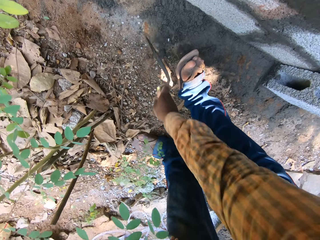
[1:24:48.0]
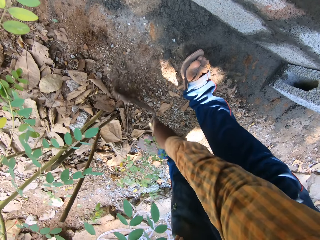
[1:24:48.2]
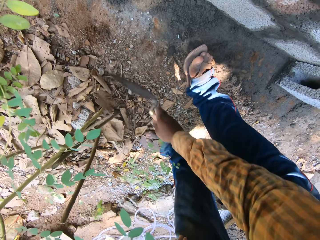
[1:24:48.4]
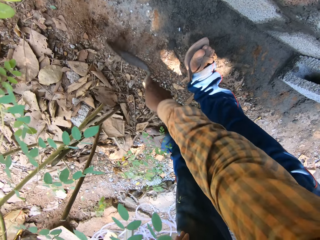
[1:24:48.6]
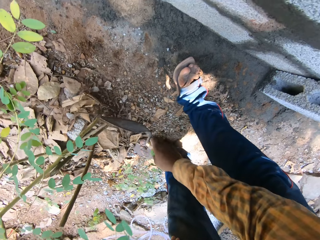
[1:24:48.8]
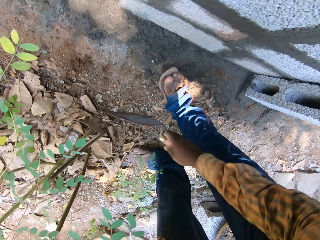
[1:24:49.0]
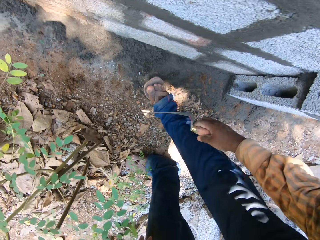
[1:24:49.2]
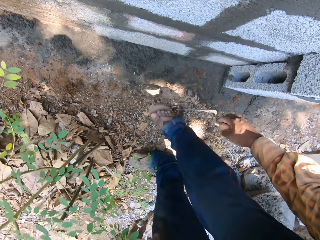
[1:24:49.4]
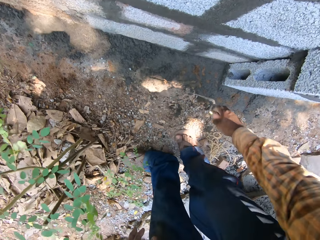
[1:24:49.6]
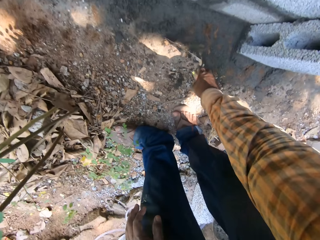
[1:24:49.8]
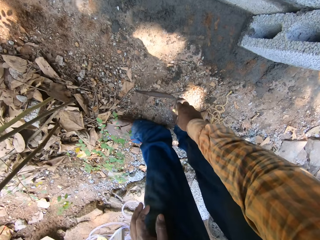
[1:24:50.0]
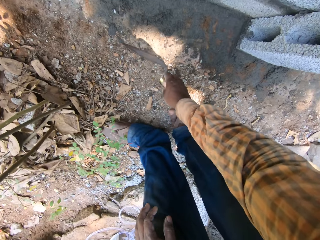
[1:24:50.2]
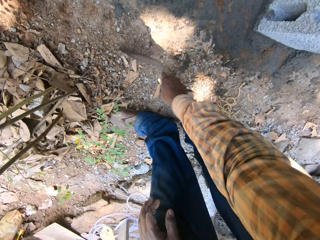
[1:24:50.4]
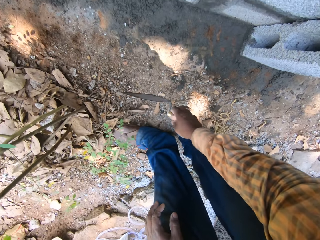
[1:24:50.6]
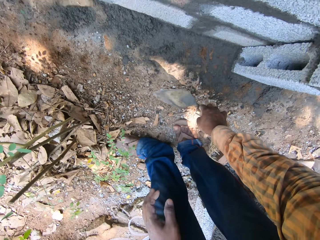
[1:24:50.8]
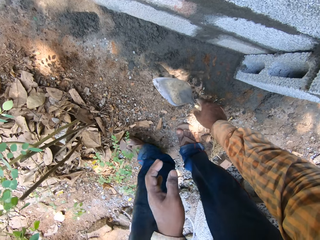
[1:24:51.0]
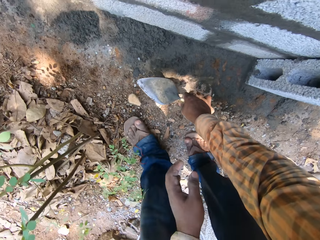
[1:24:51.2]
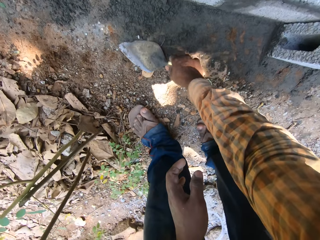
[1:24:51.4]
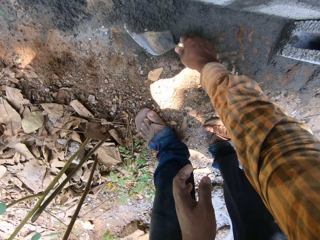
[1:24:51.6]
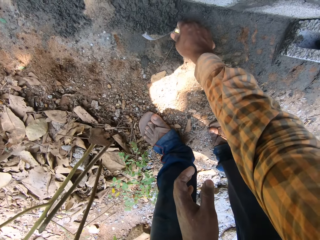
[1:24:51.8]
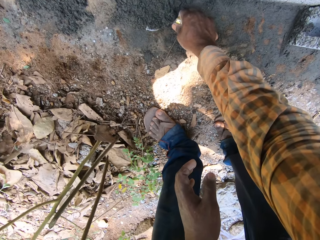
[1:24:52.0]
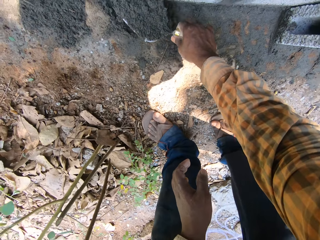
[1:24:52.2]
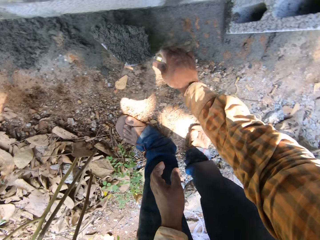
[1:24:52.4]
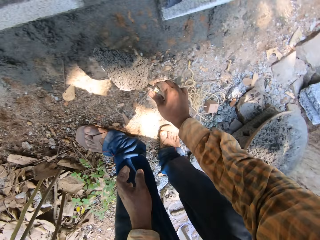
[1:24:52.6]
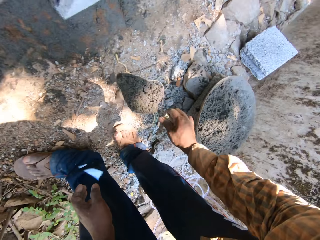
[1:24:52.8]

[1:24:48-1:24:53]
The camera wearer scrapes off leaves from the mortar on the ground with the trowel in his right hand. He picks the mortar from the ground with the trowel in his right hand.
